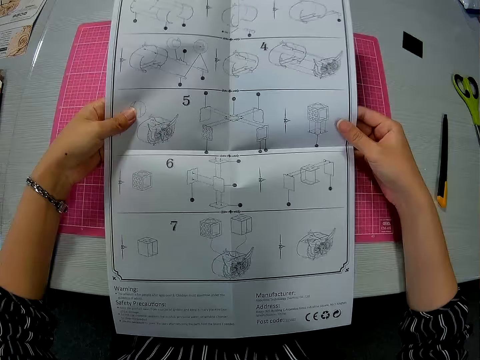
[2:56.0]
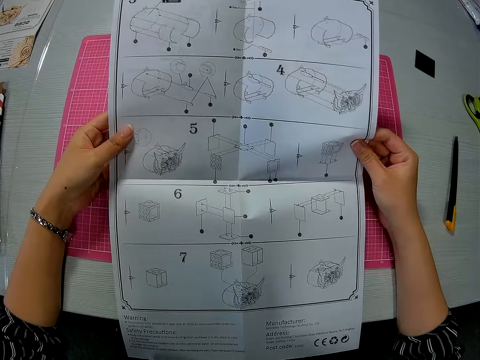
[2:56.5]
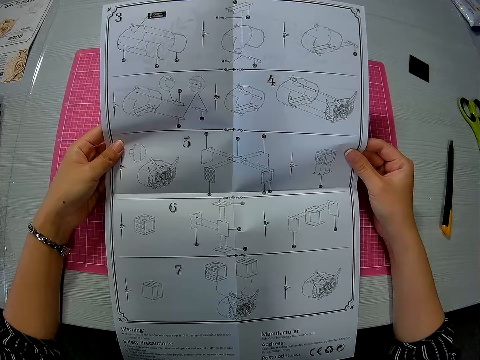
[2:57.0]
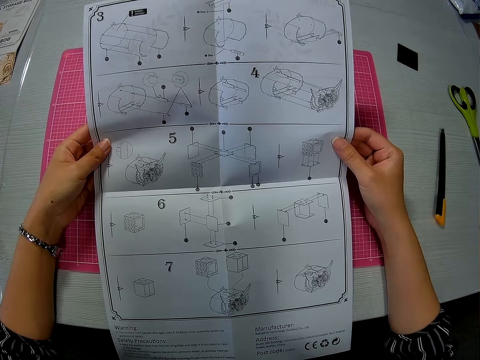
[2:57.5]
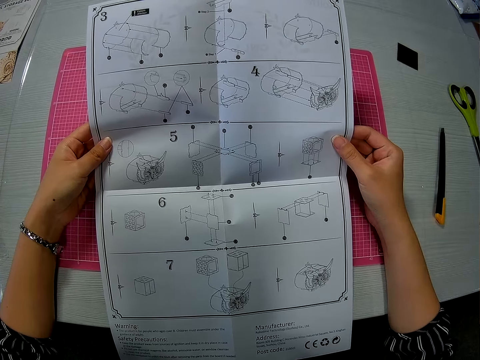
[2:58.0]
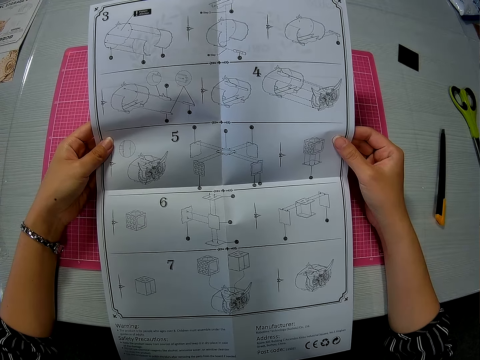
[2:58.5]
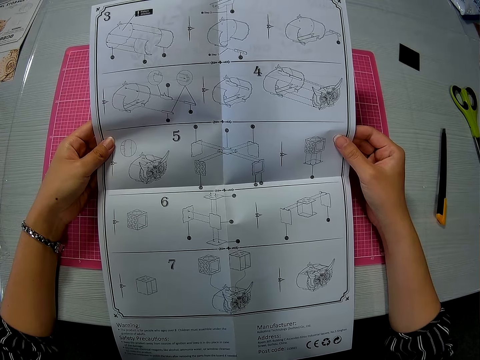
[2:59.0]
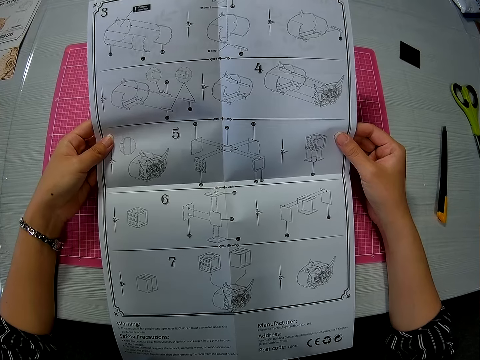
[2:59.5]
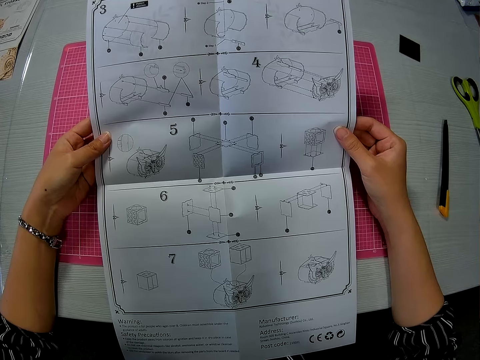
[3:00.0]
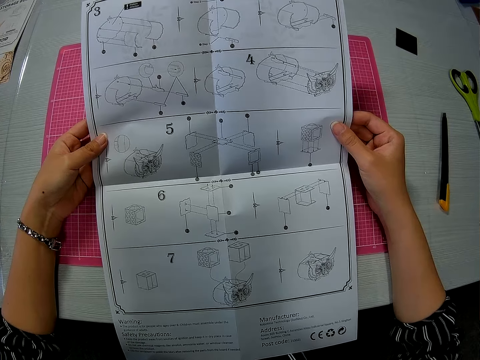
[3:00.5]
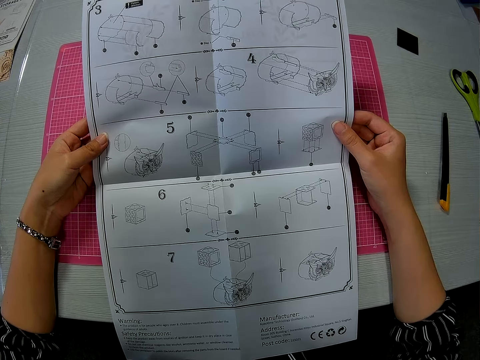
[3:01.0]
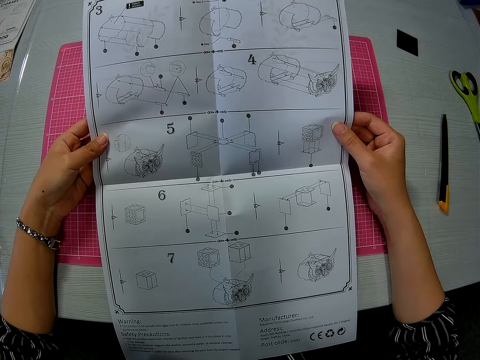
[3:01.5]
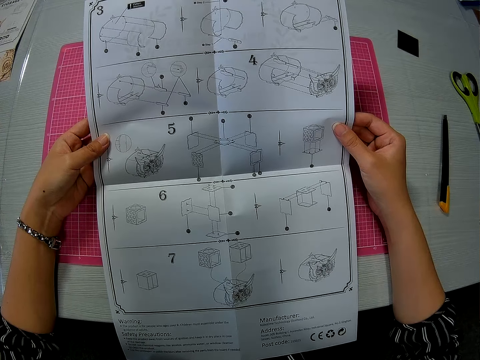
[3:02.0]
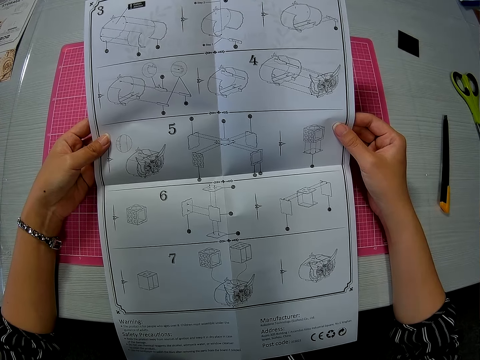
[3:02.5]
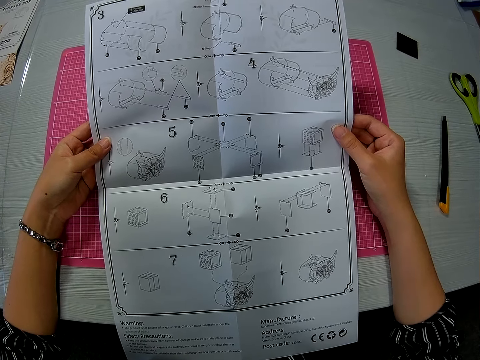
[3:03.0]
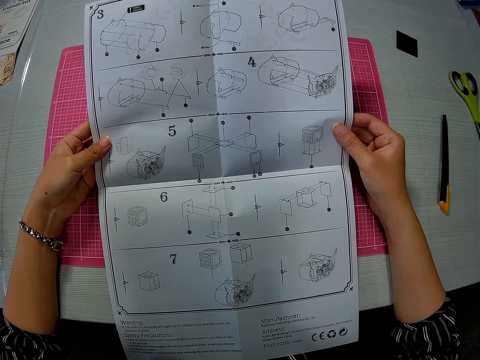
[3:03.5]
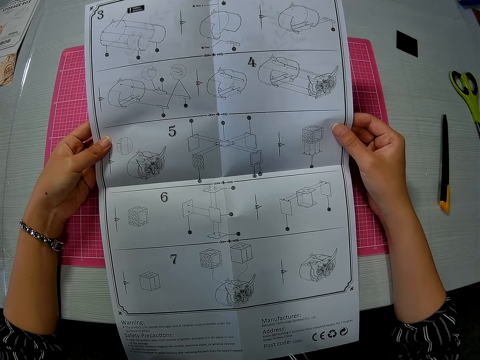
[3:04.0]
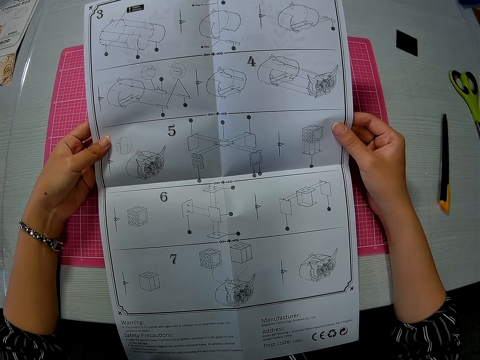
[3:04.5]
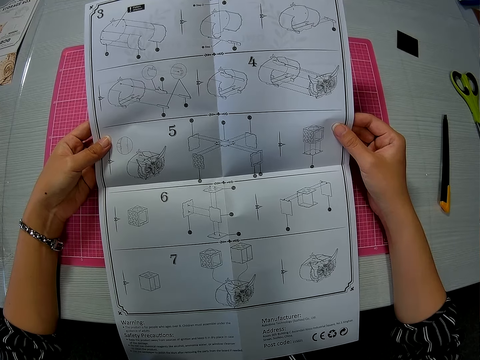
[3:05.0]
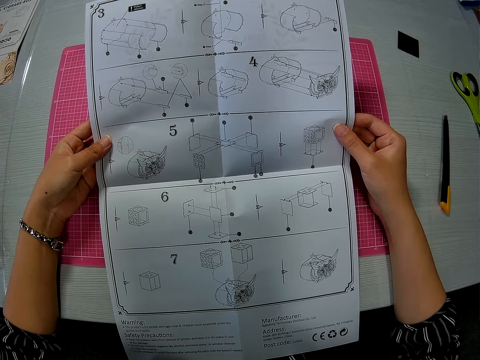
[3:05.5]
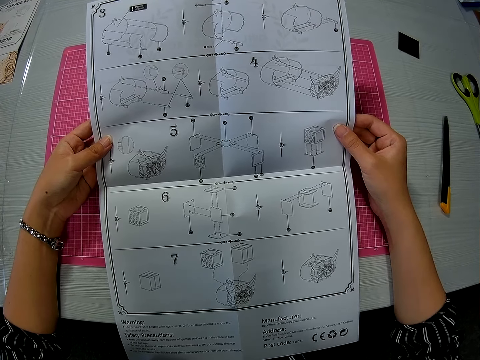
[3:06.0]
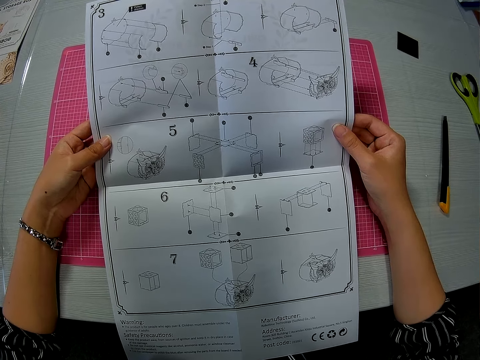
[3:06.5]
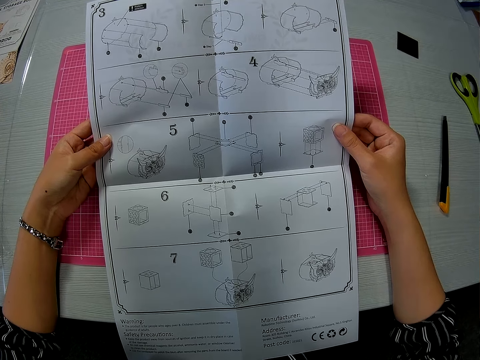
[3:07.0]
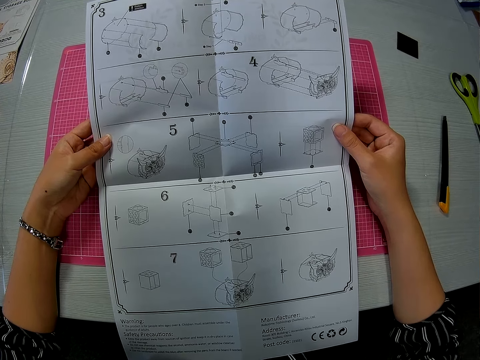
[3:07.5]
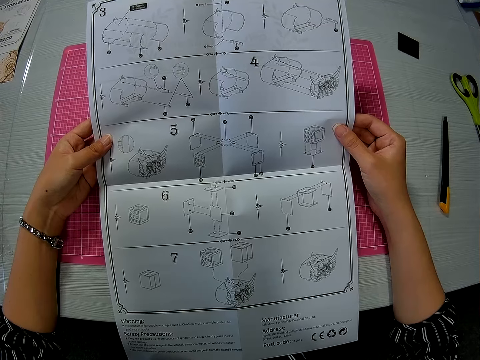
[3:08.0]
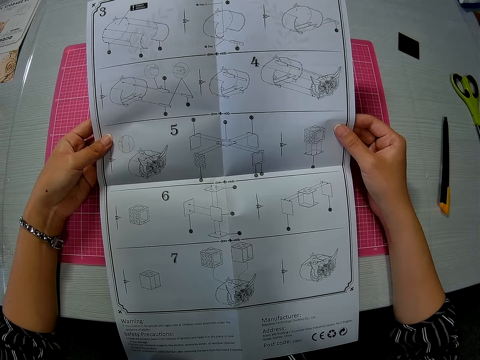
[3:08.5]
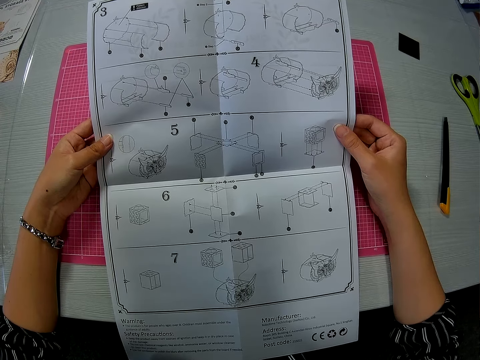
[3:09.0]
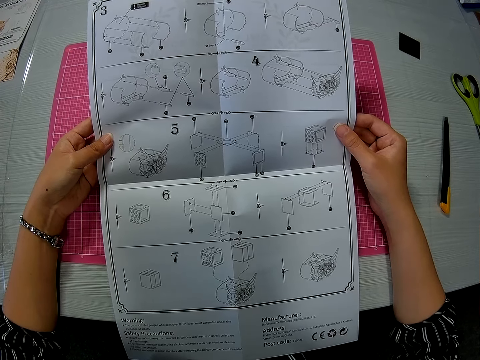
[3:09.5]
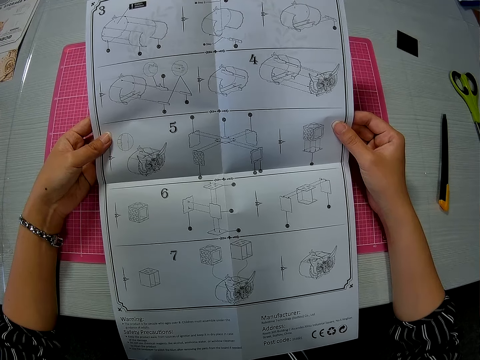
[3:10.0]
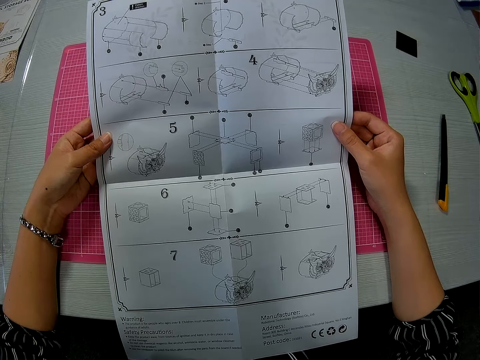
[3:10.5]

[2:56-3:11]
The camera wearer checks the paper.

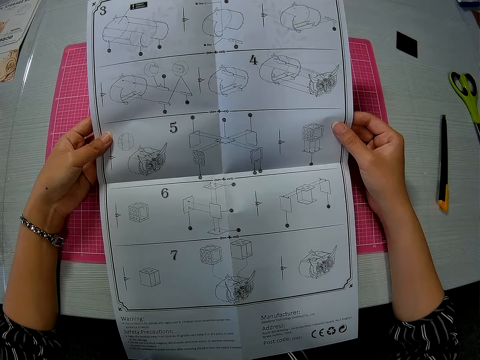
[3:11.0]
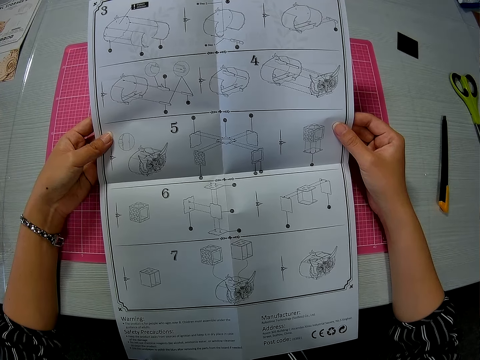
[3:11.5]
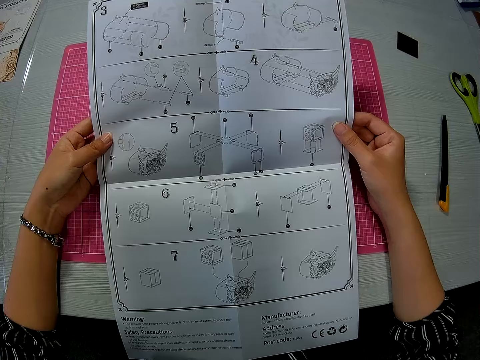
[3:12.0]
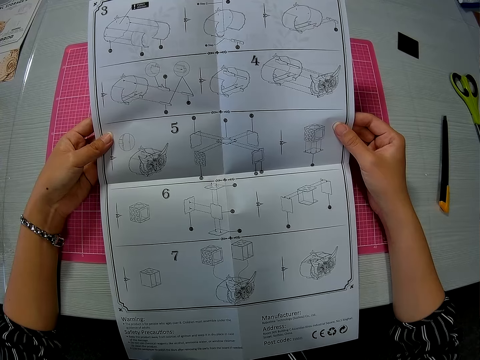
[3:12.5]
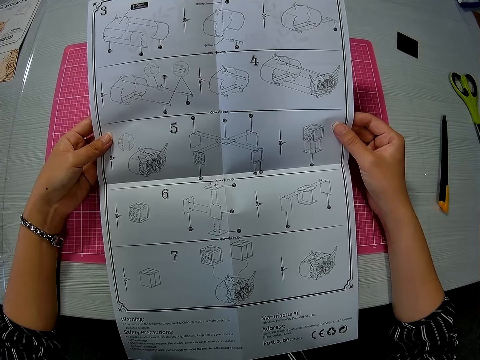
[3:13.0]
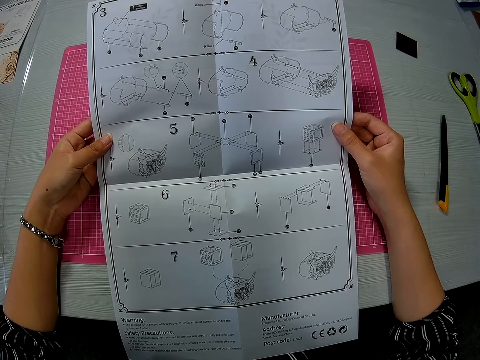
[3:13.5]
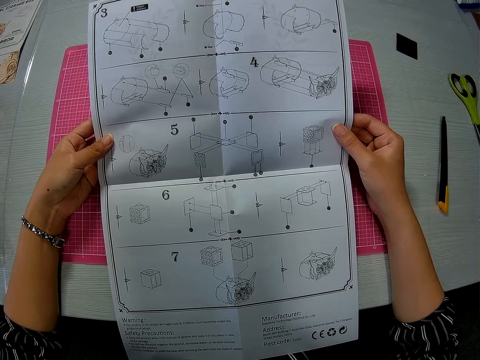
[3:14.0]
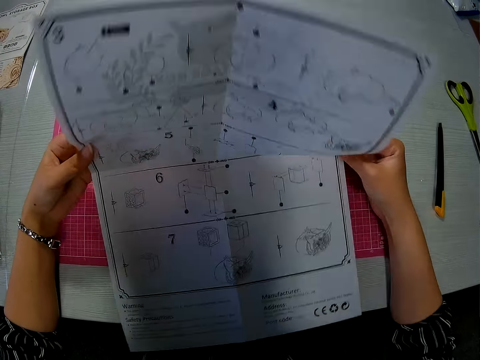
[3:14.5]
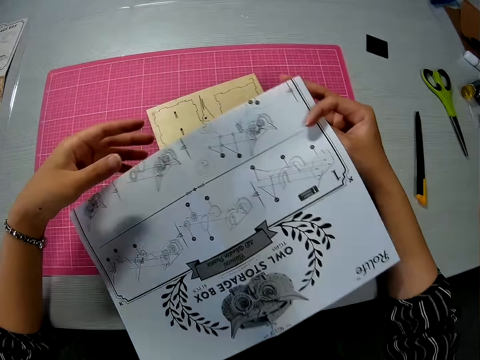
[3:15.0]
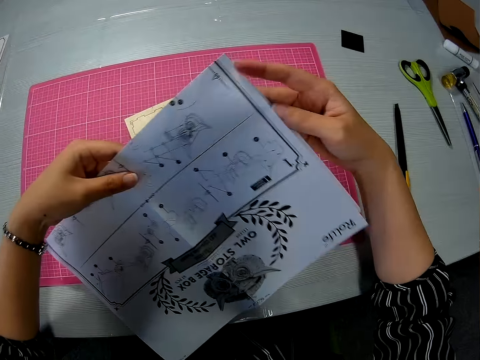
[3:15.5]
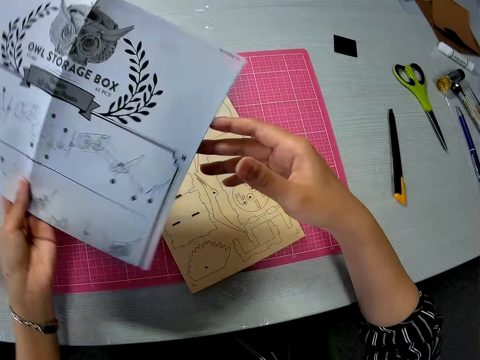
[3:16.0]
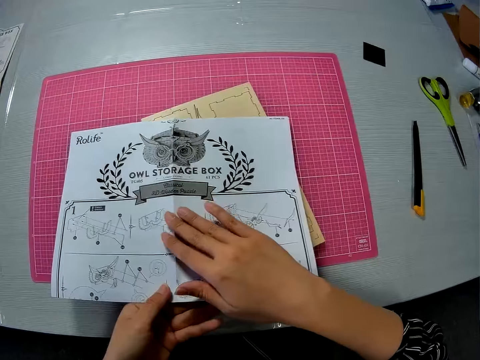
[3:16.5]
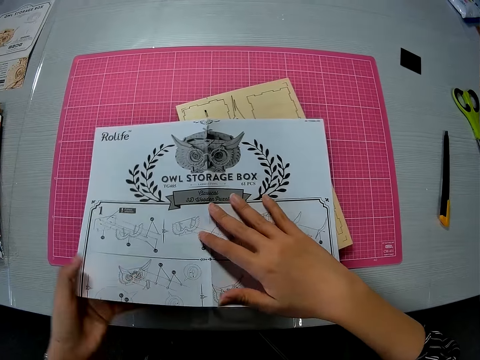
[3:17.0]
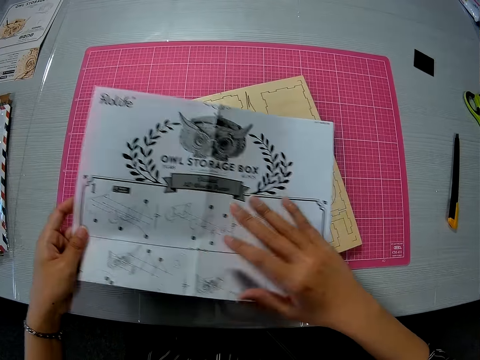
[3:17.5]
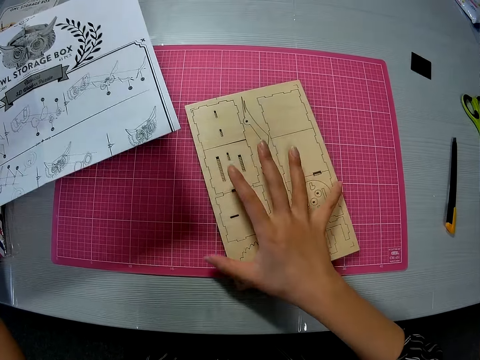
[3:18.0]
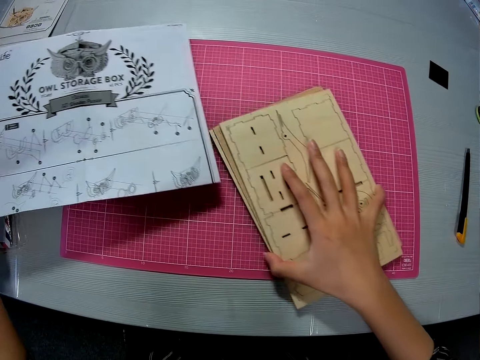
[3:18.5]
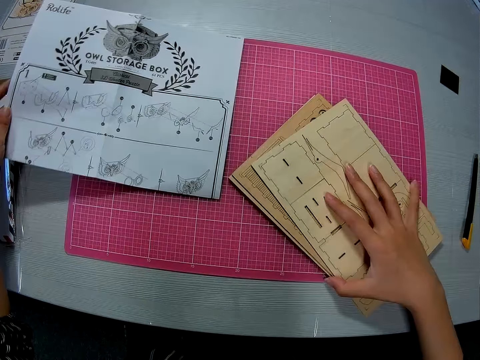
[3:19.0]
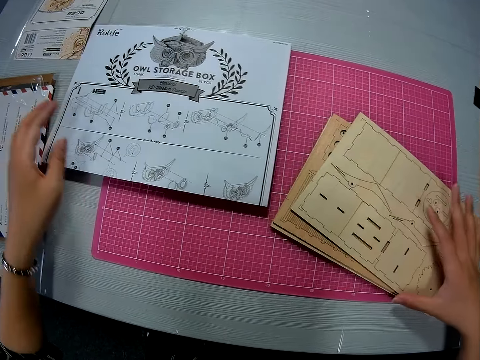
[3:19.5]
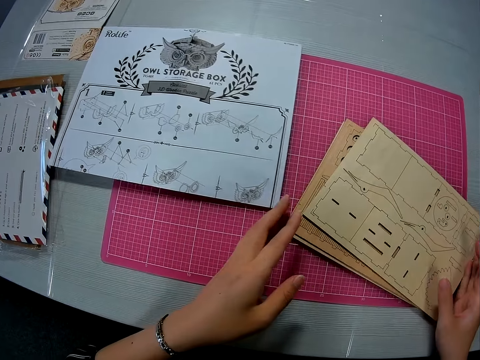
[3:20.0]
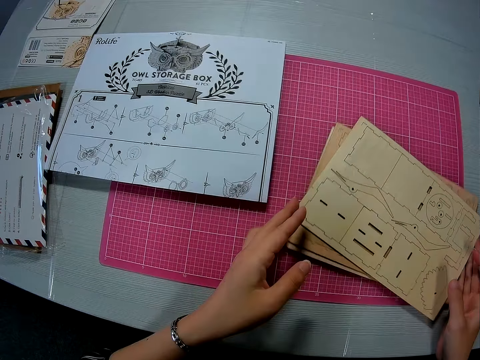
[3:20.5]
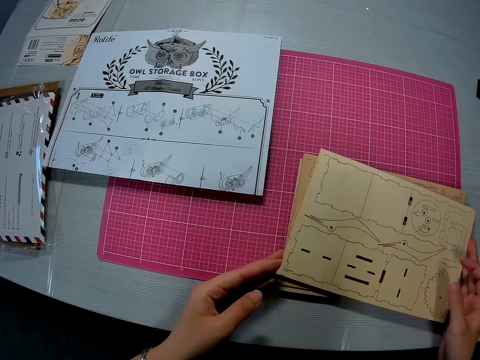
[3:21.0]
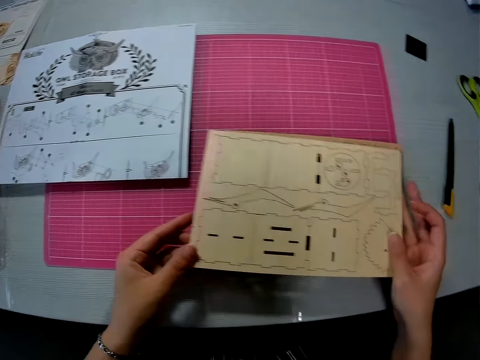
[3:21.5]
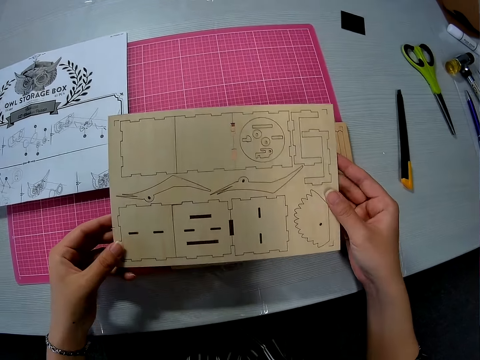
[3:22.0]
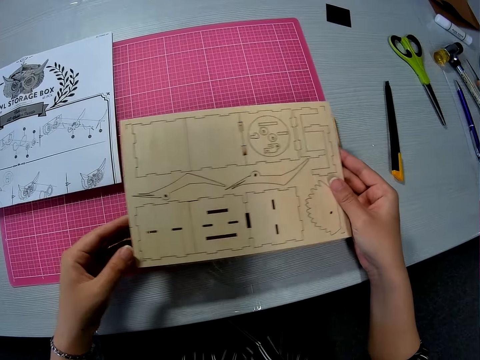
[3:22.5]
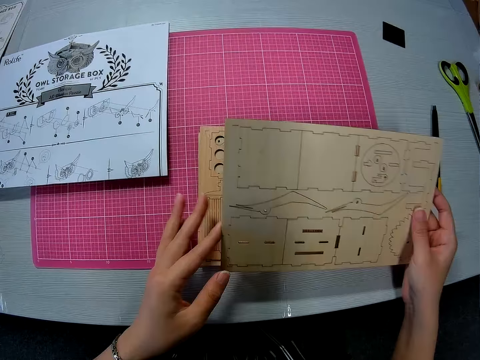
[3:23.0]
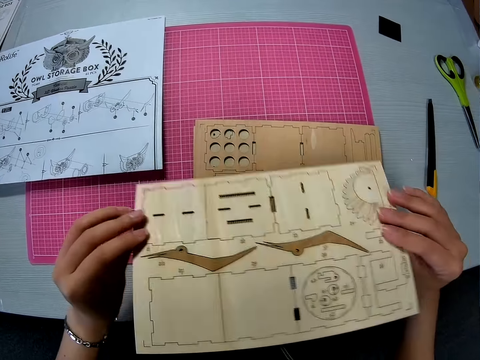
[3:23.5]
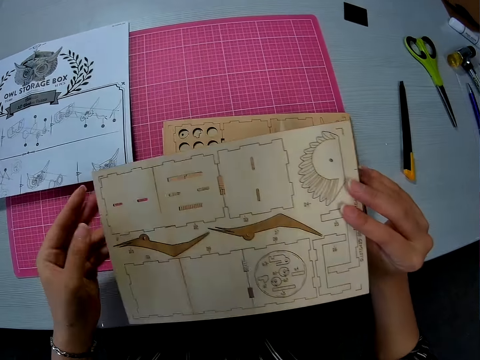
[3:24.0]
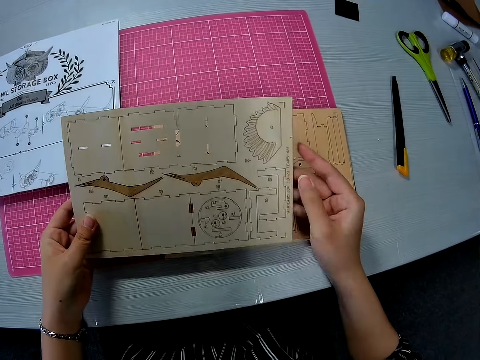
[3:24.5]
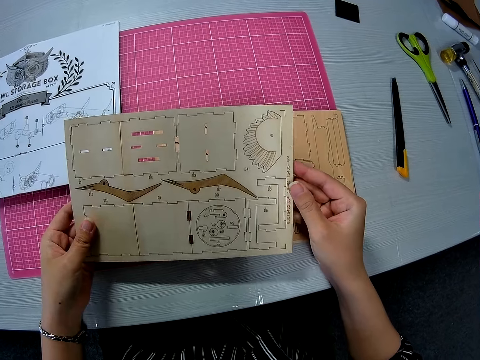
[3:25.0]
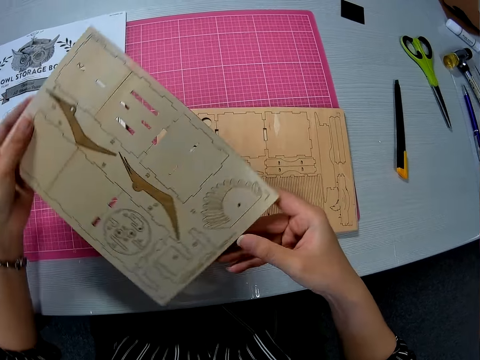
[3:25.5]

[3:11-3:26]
The camera wearer folds the paper. They drop the paper on the table. They pick up something. They carry some wood pieces and check the pieces of wood. They turn the back of something.
